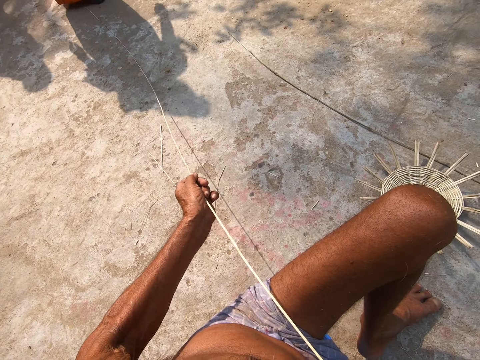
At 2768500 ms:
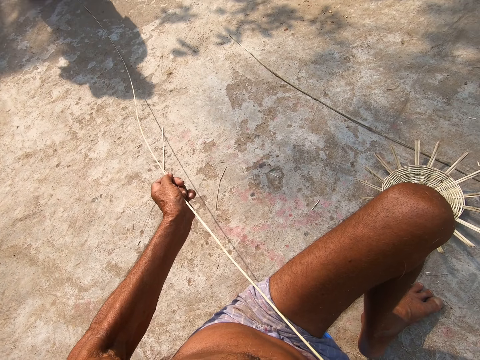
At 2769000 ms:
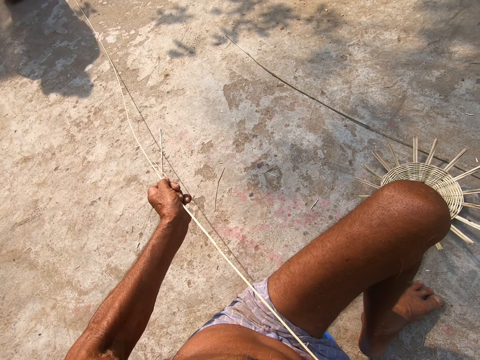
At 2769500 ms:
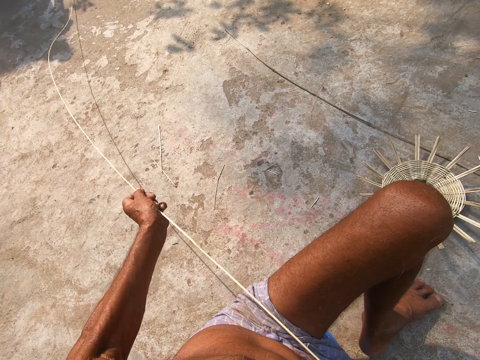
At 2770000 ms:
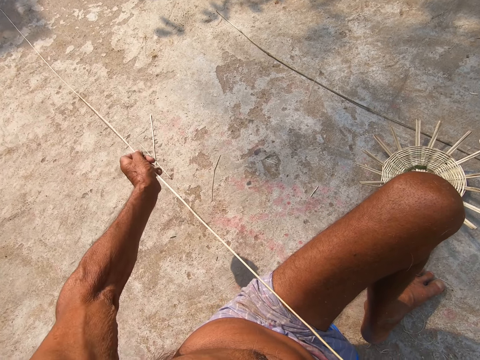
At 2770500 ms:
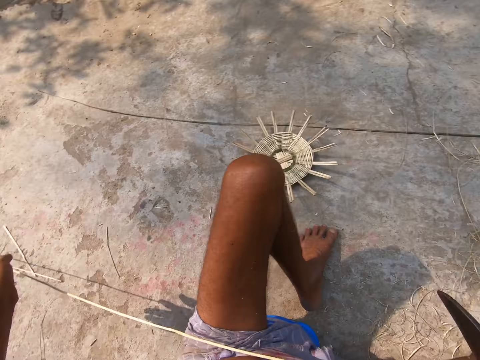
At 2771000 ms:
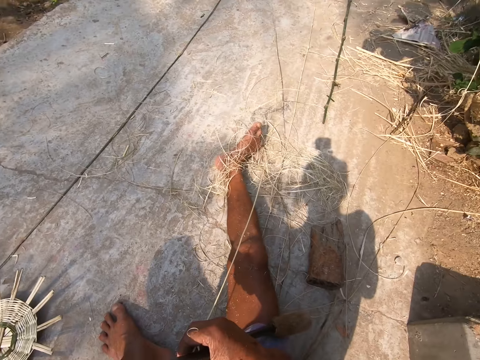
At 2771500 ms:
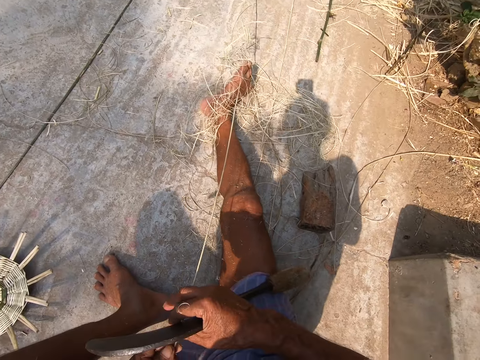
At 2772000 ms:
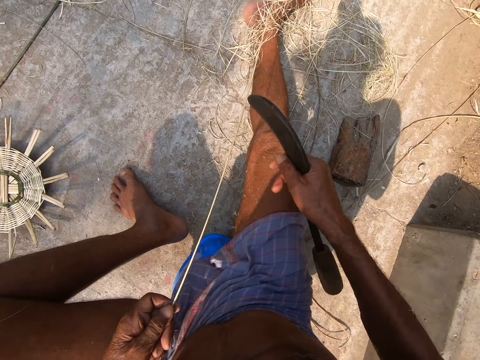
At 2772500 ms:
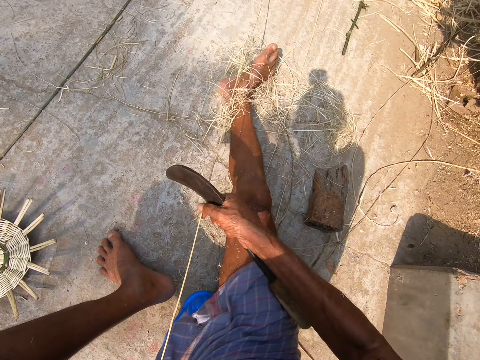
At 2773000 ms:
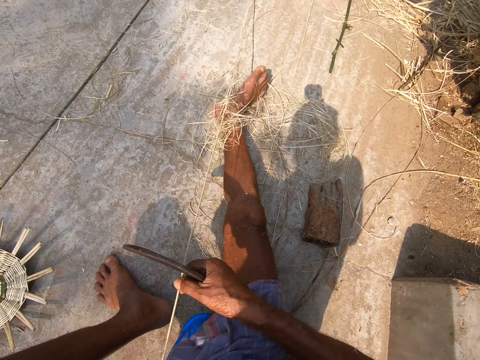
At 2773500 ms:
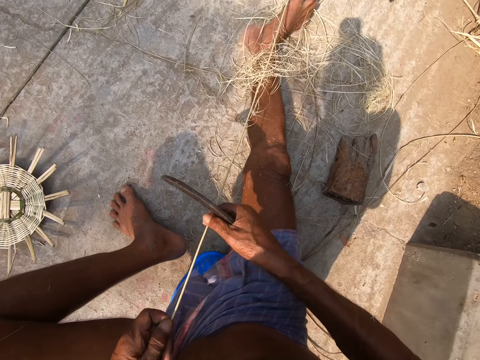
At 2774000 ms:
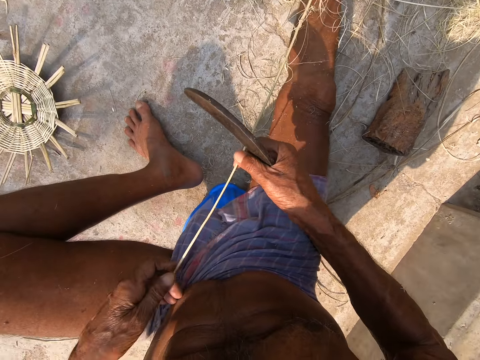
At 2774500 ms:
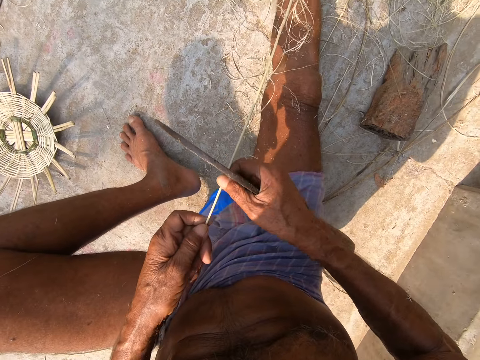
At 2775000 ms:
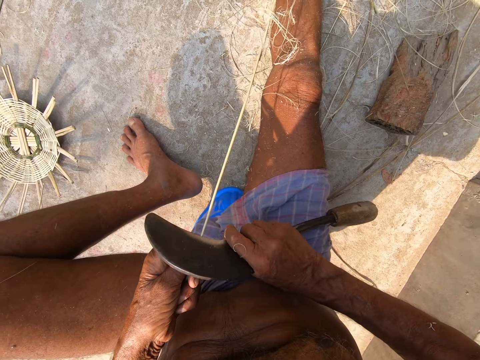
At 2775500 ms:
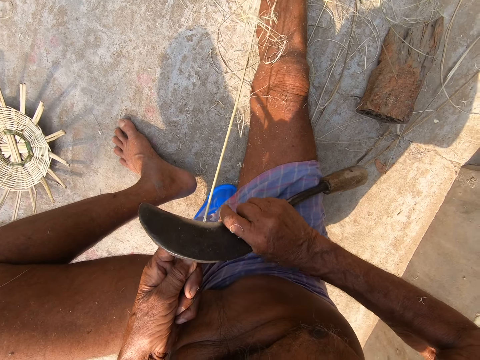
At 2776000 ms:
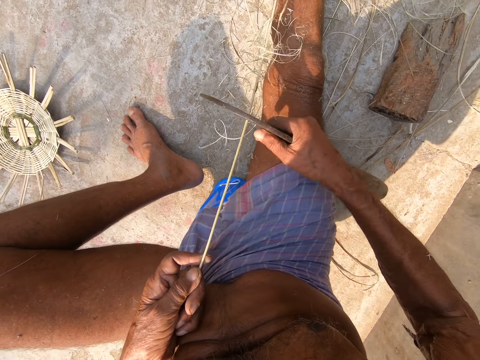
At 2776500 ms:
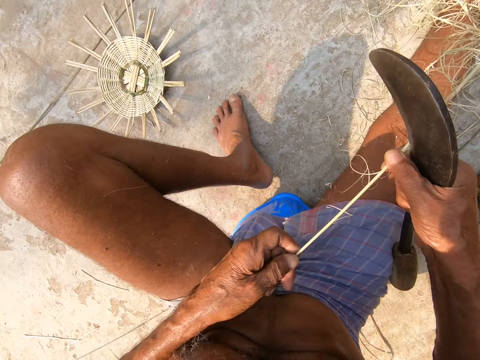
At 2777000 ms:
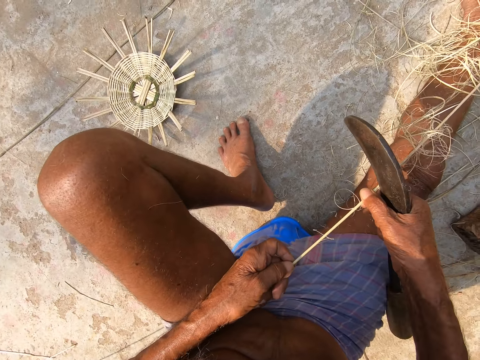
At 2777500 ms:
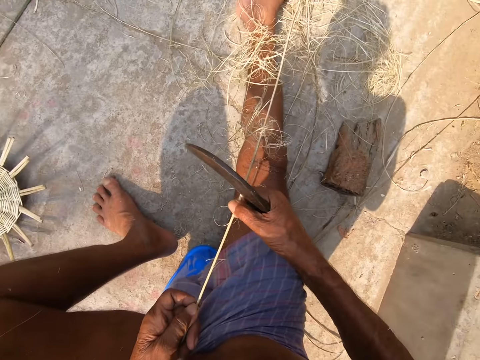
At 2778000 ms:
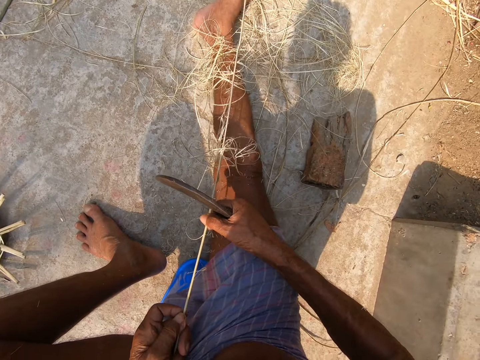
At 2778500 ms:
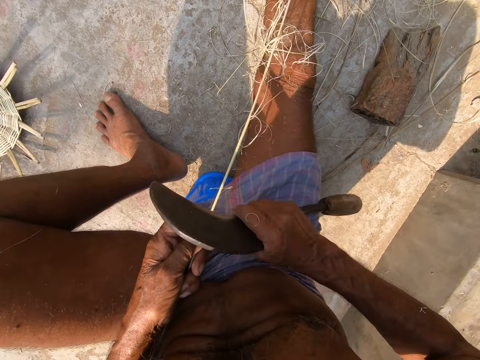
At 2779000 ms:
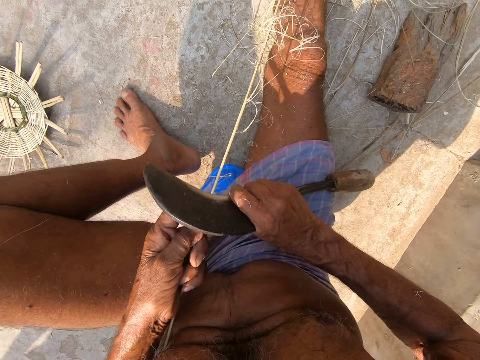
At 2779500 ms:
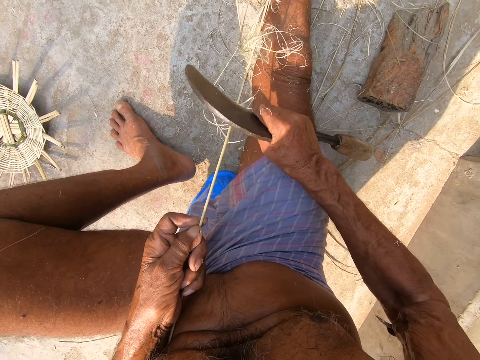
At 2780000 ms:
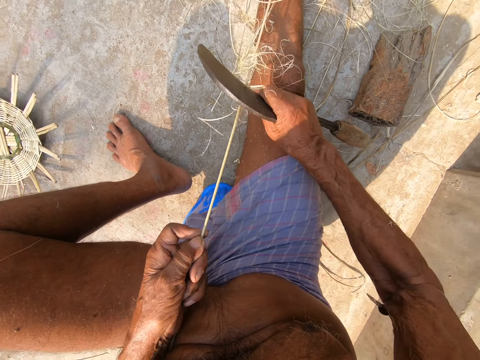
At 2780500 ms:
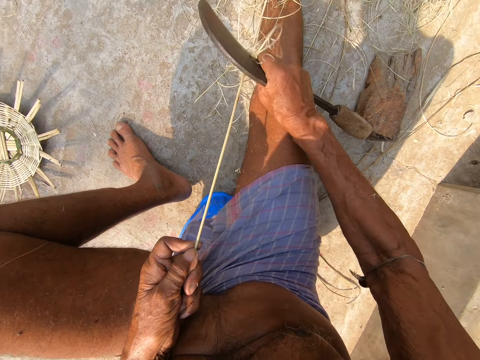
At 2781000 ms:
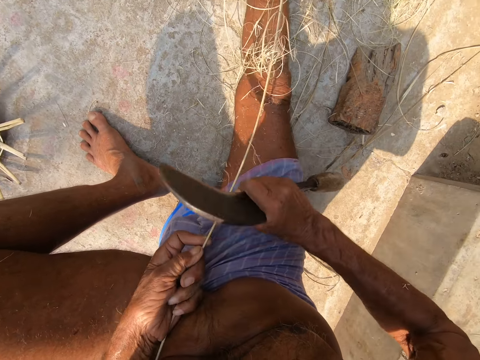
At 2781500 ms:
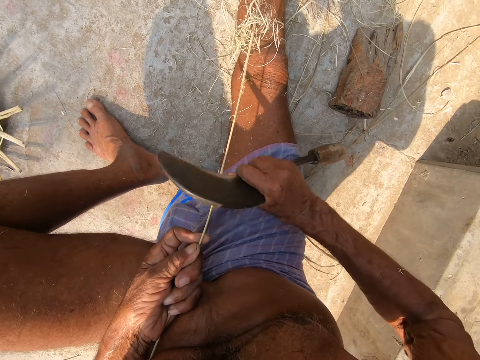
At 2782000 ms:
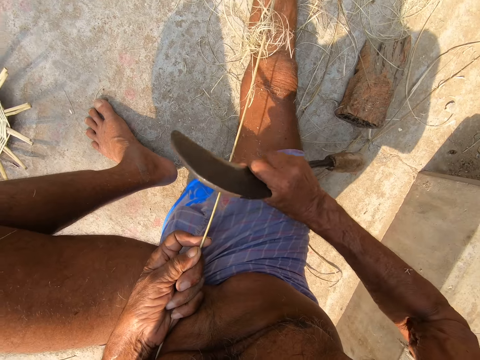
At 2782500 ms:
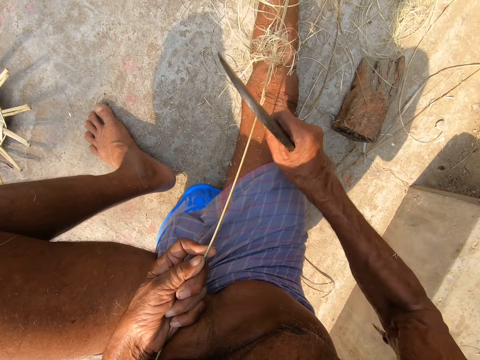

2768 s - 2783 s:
The camera wearer pulls the bamboo strip with his hands. He scrapes the bamboo strip in his left hand with the sickle in his right hand. He adjusts the bamboo strip in his left hand with his right hand. He scrapes the bamboo strip in his left hand with the sickle in his right hand.

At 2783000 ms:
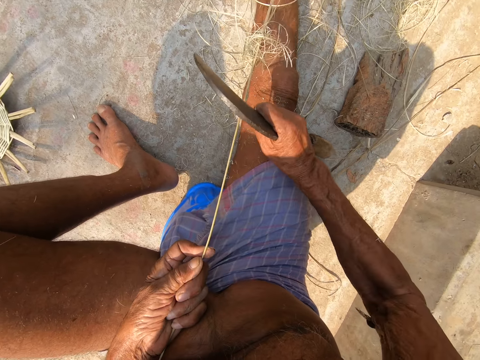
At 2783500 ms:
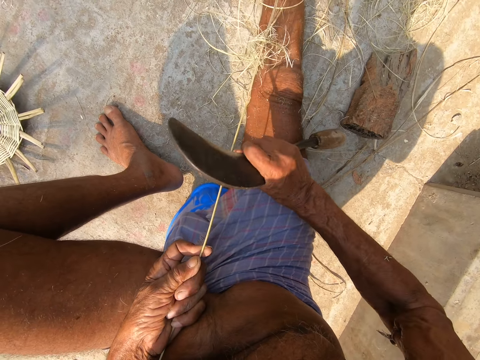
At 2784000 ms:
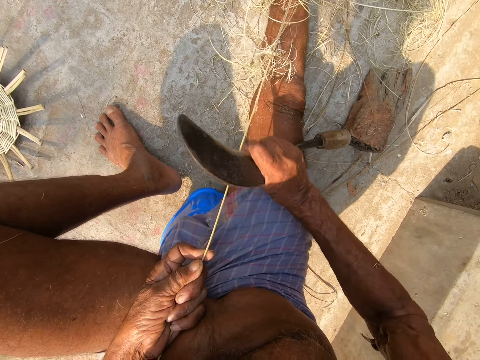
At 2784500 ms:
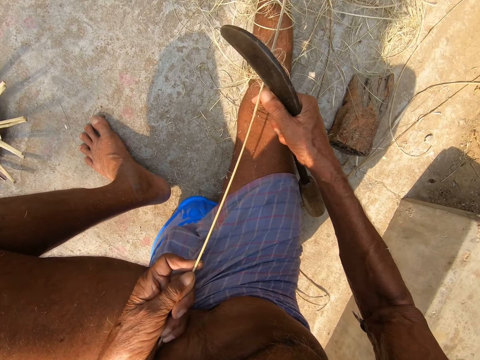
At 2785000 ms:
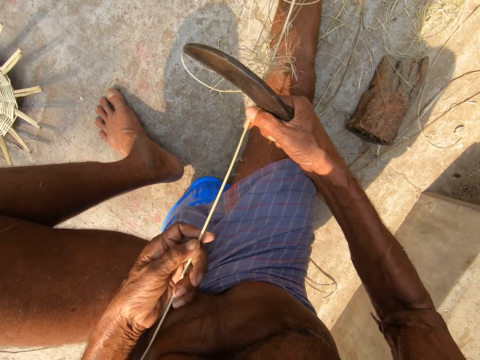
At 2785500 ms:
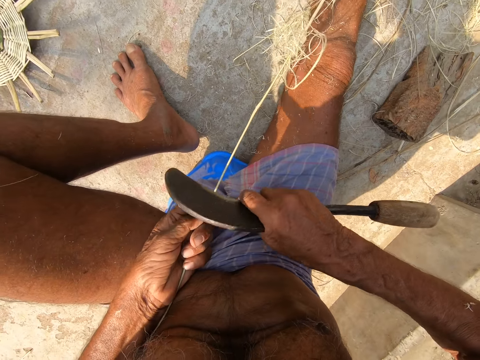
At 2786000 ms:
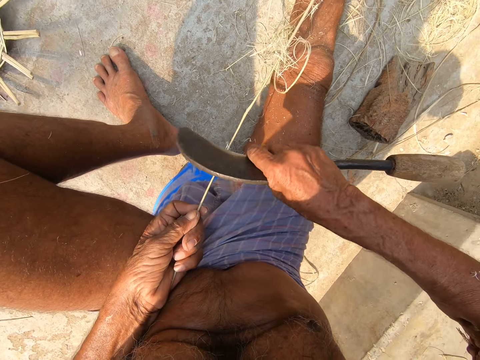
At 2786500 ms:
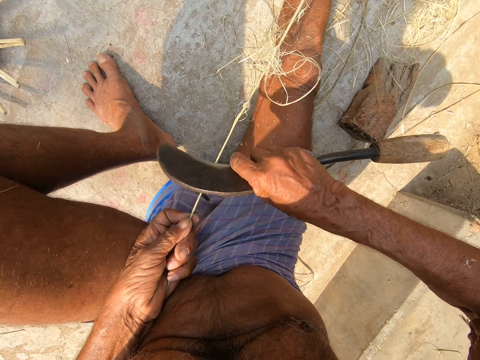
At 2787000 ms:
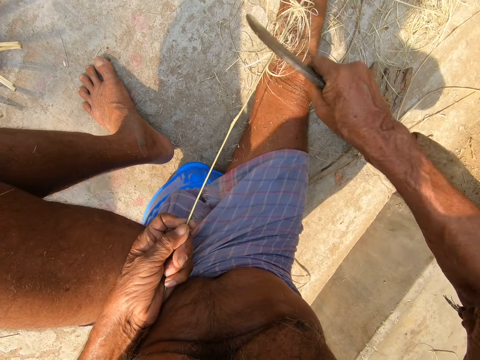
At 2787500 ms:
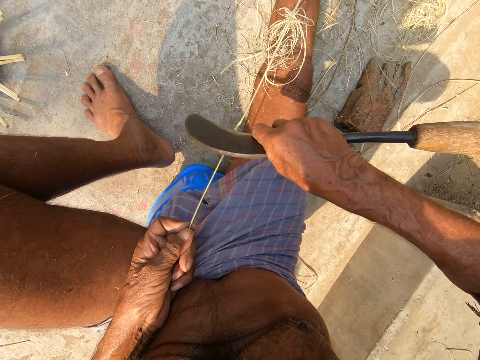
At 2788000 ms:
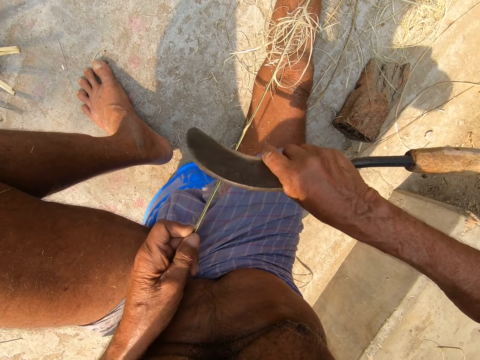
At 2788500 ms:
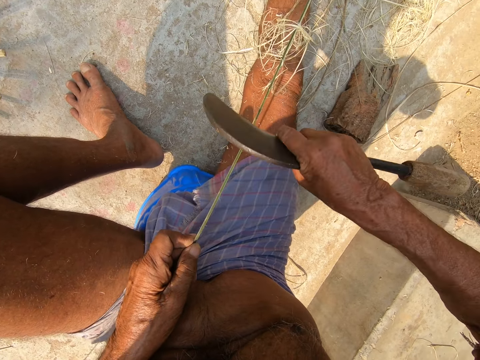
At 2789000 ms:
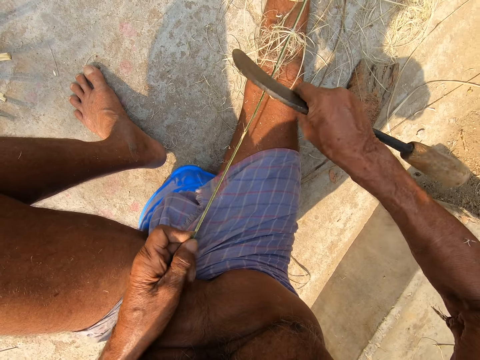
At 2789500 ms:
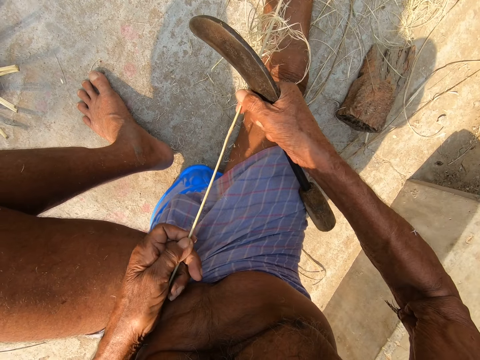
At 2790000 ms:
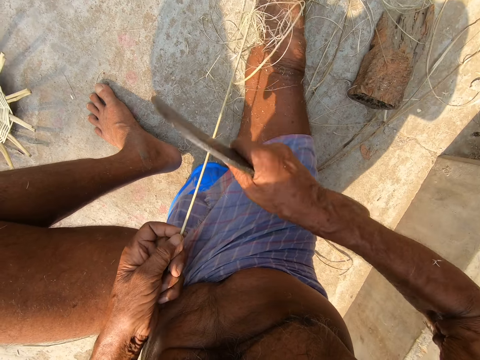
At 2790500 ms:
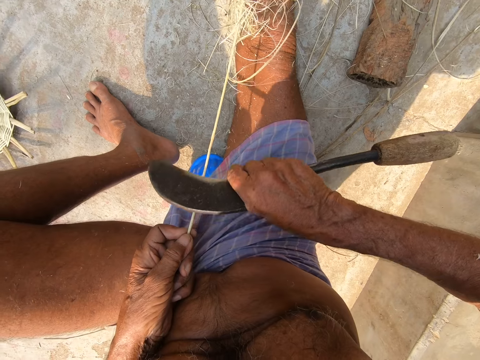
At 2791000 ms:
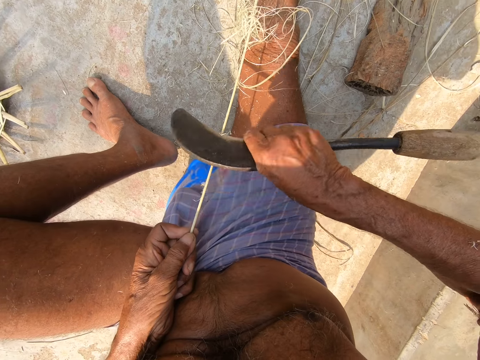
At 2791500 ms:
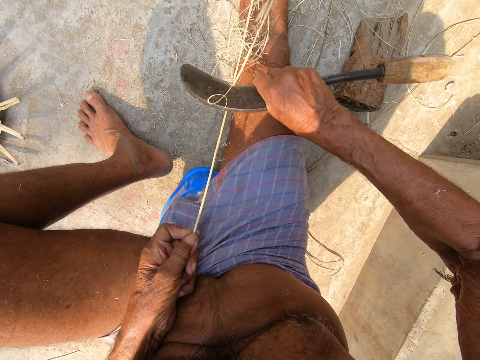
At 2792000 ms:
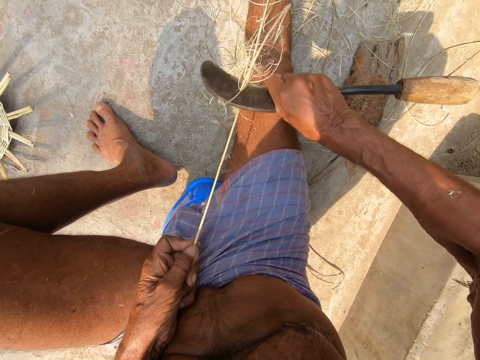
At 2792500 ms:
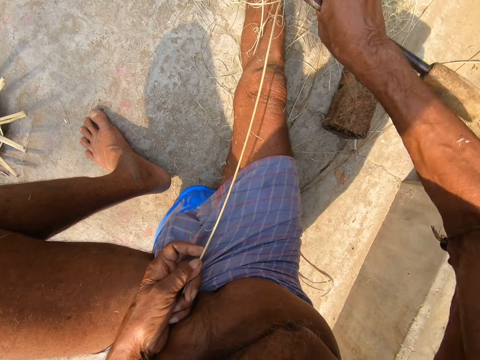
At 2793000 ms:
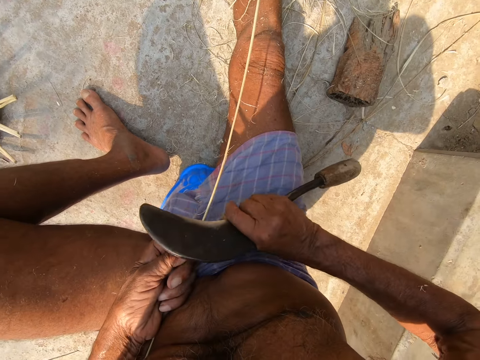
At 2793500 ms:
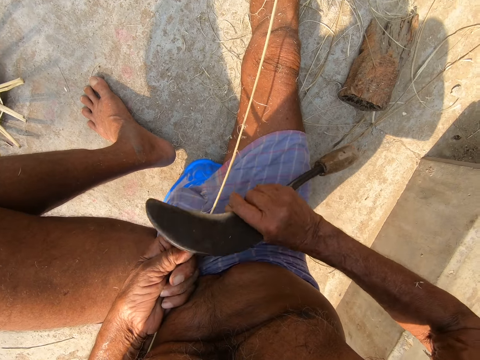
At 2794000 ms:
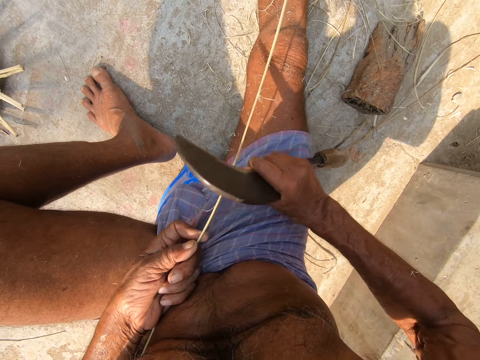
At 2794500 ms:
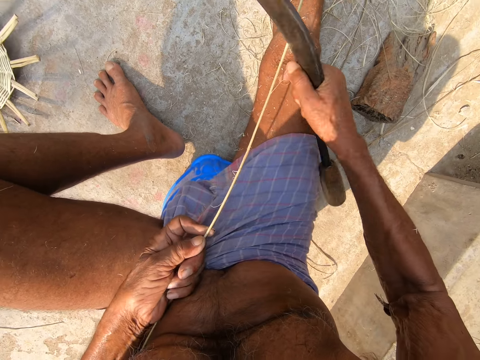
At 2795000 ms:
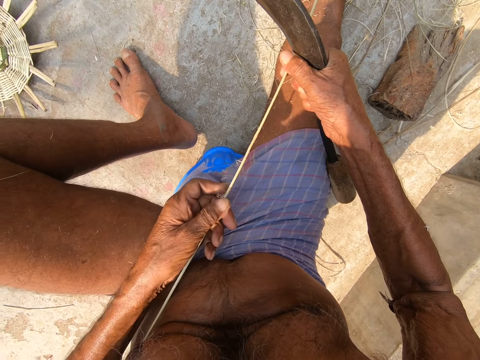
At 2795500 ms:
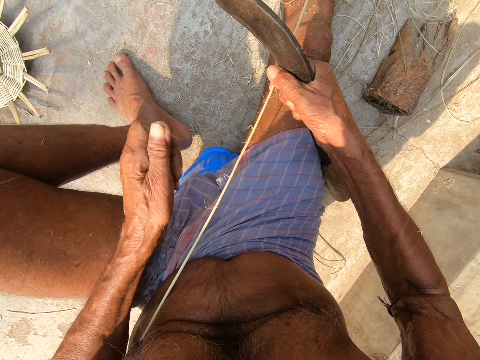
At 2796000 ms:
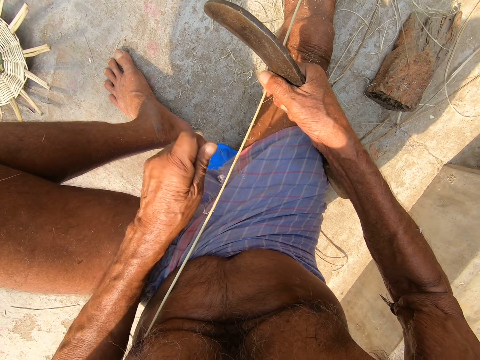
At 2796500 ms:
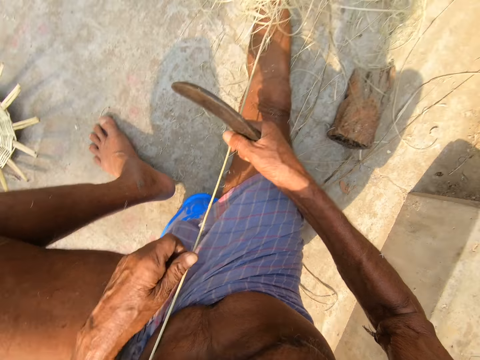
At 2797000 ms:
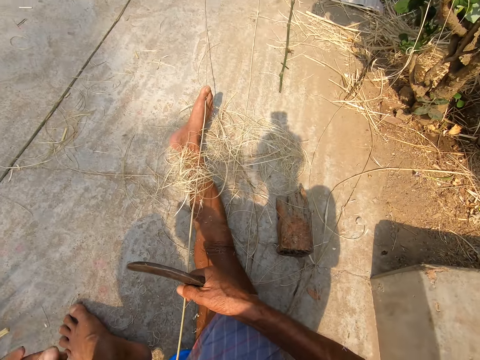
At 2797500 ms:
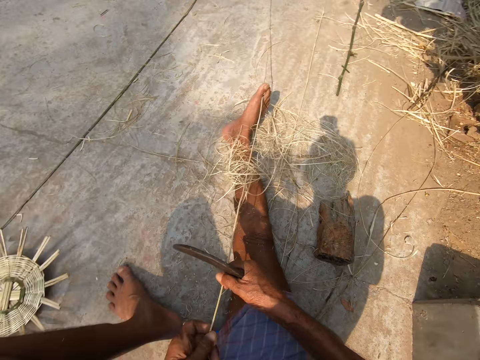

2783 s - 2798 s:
The camera wearer holds the bamboo strip with his right hand. He moves his left hand along the bamboo strip. He scrapes the bamboo strip in his left hand with the sickle in his right hand. He turns the bamboo strip with his hands. He scrapes the bamboo strip in his left hand with the sickle in his right hand. He holds the bamboo strip with his right hand. He removes bamboo hairs from the bamboo strip in his right hand with his left hand.
